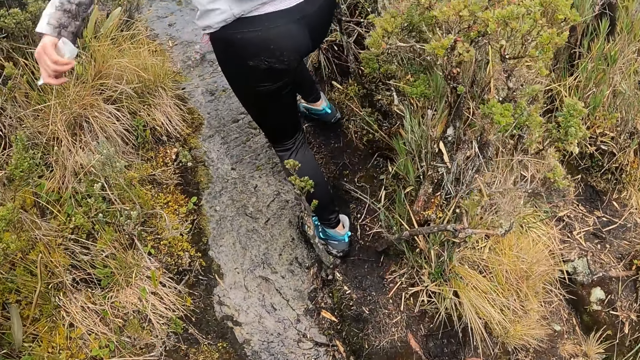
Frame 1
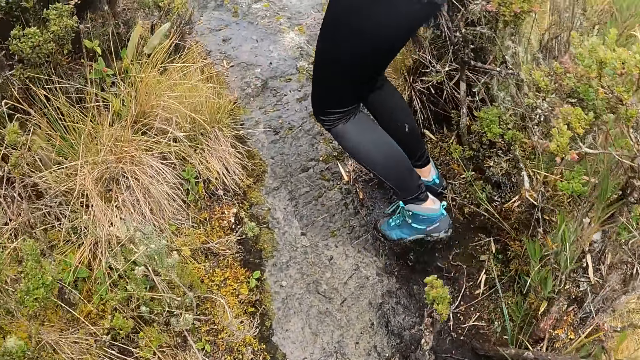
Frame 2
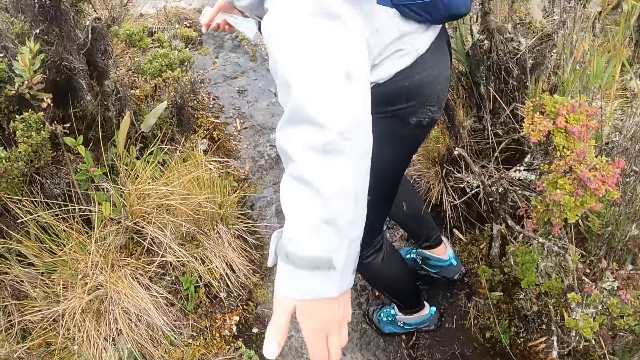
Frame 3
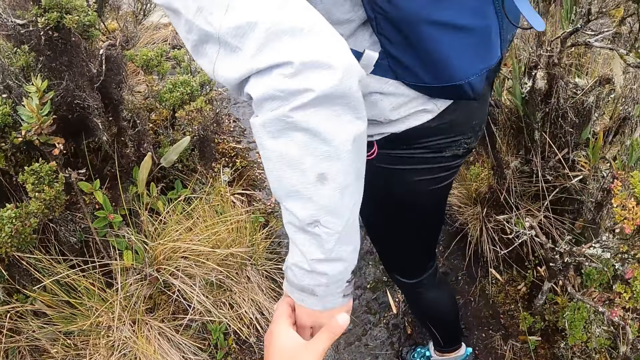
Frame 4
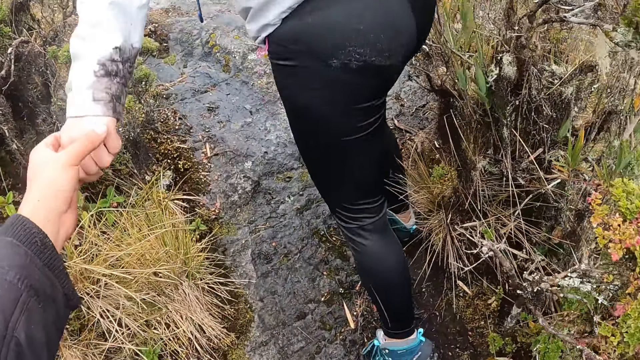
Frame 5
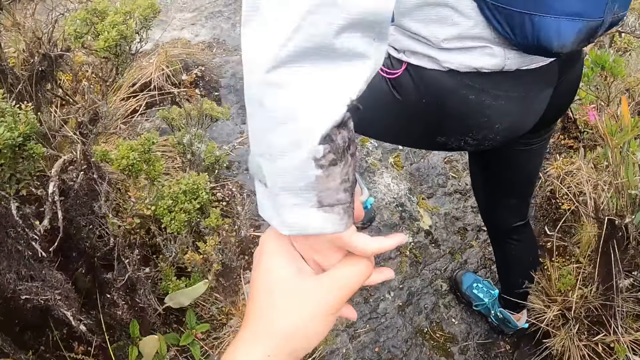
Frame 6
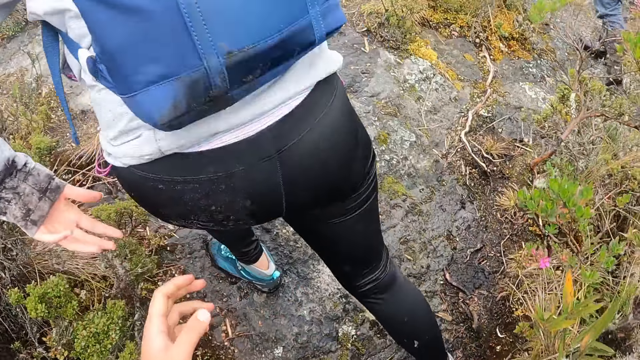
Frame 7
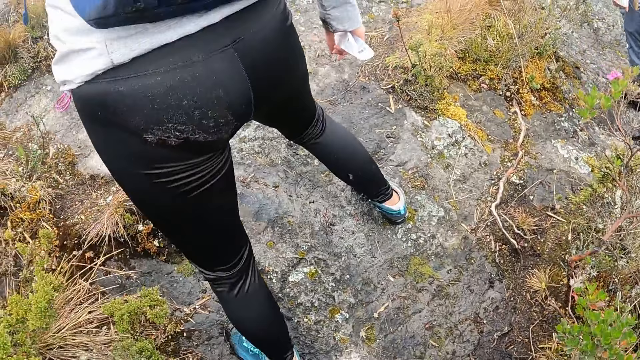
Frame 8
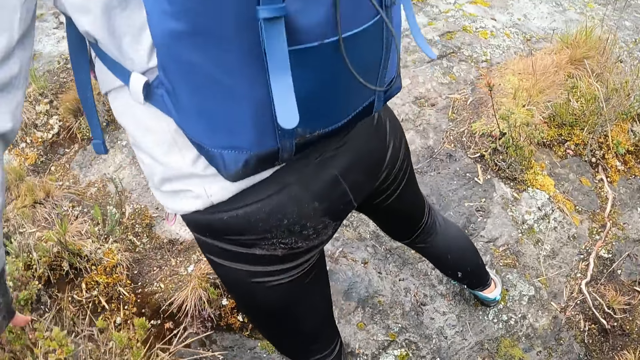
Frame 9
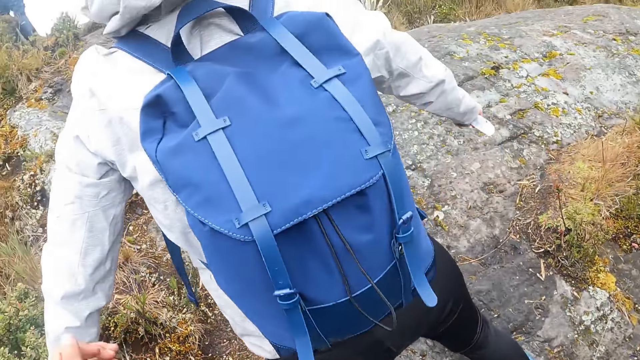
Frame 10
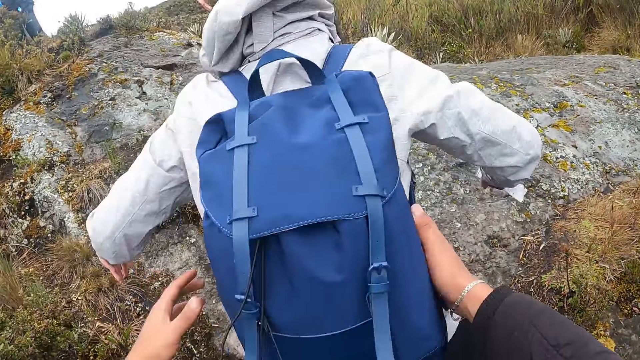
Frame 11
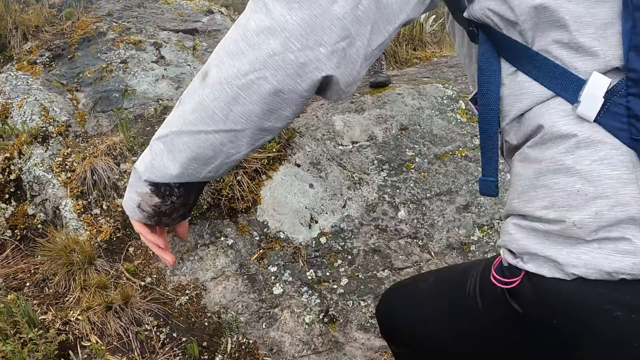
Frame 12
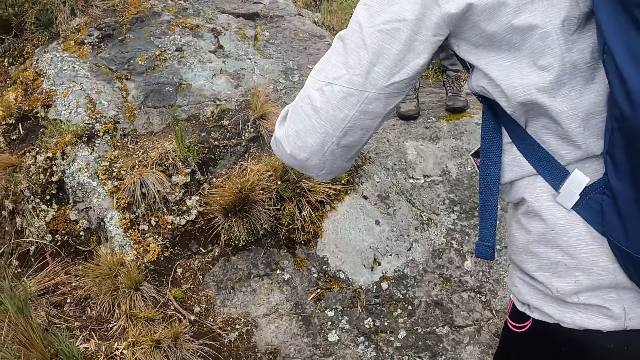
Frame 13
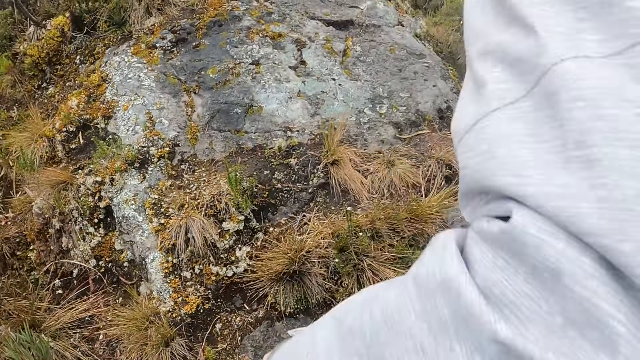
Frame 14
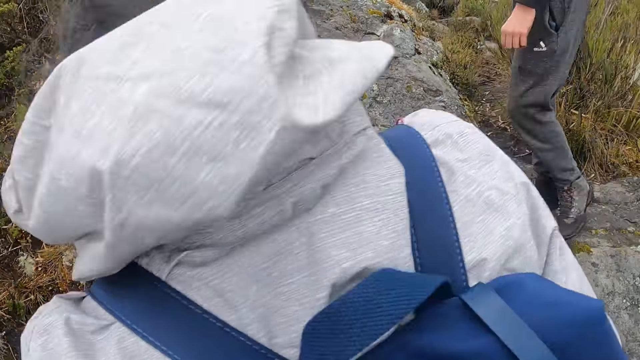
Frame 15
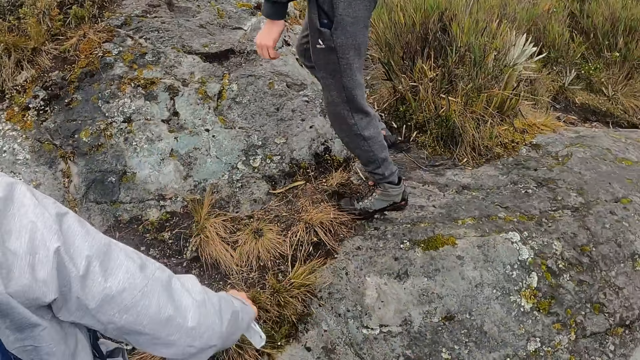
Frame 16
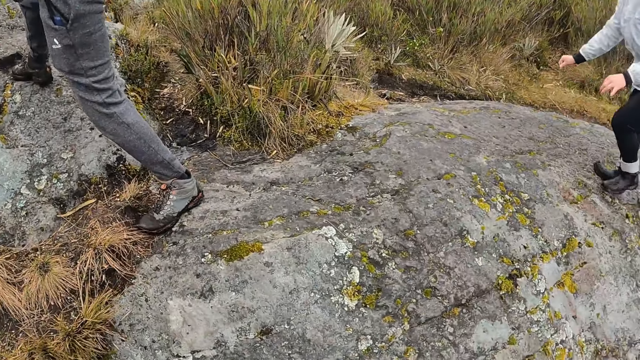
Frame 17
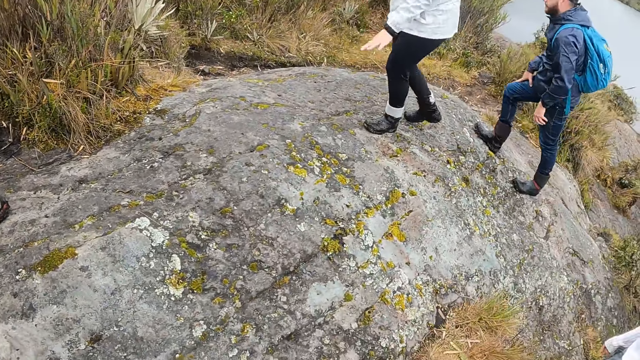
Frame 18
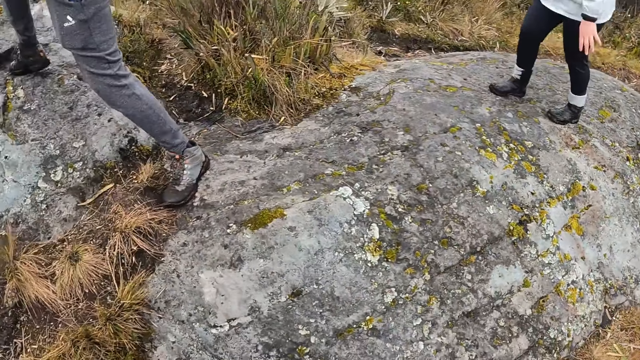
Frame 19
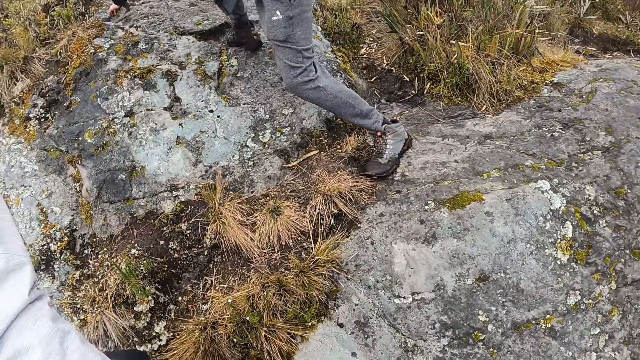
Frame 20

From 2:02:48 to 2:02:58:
The camera wearer withdraws both hands from the woman's hands. The woman holds the camera wearer with her left hand. The camera wearer holds the woman's left hand. They withdraw their left hand from the woman's left hand. They walk along the garden. They touch the woman's bag with both hands. They hold the woman's waist with both hands. They withdraw both hands from the woman. They walk along the garden.

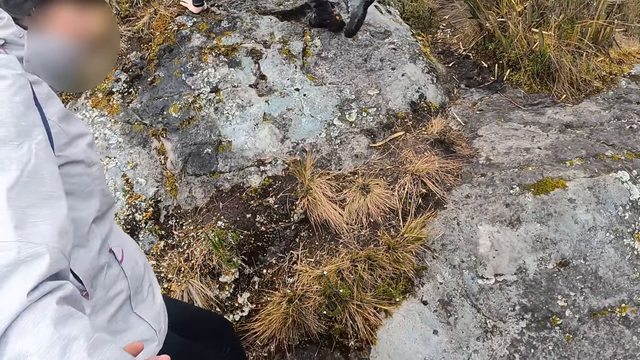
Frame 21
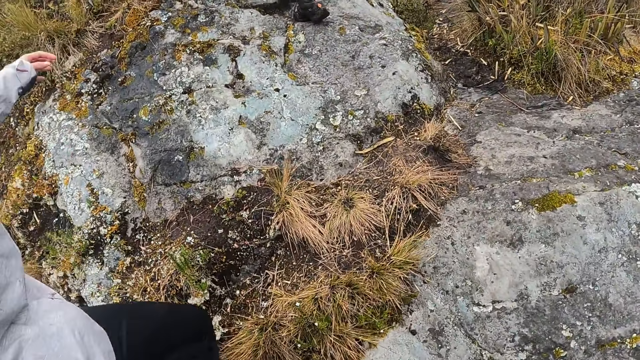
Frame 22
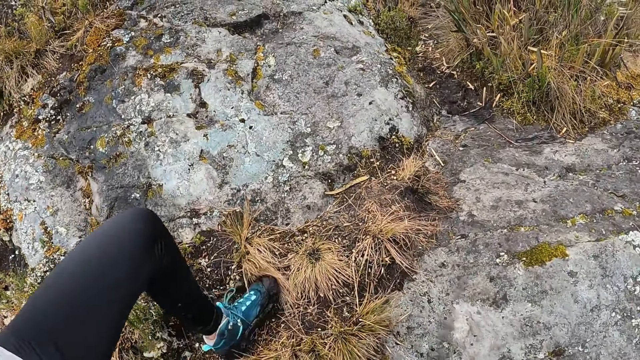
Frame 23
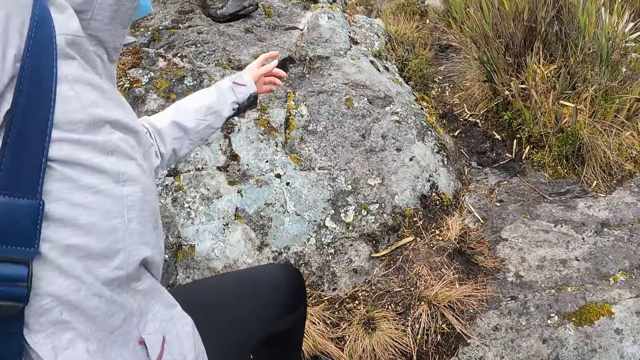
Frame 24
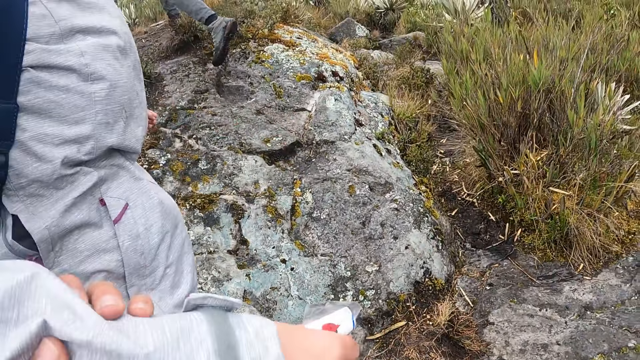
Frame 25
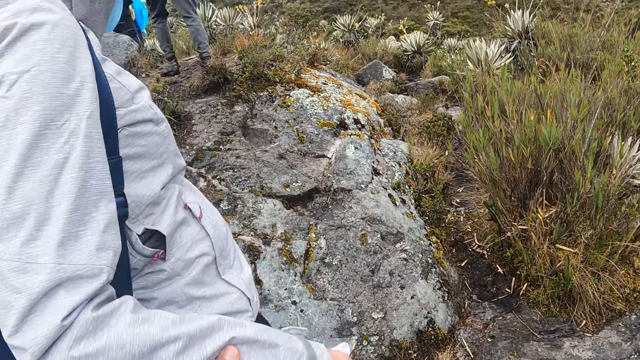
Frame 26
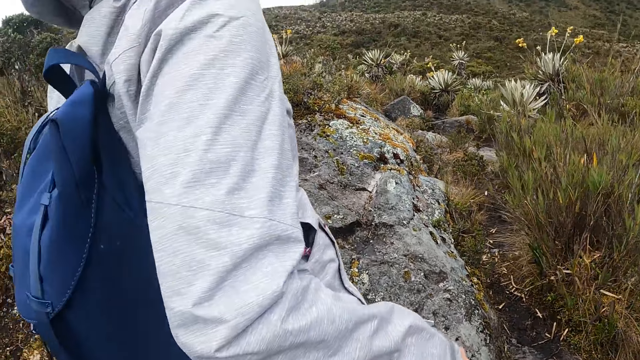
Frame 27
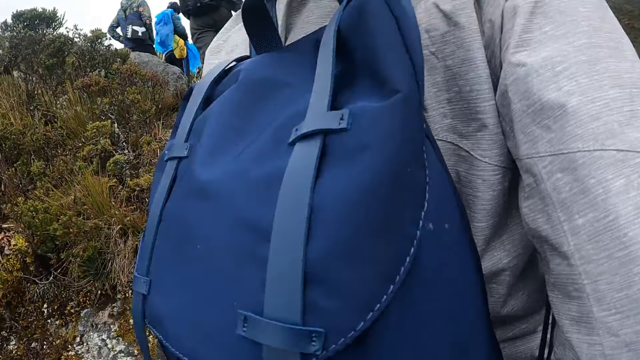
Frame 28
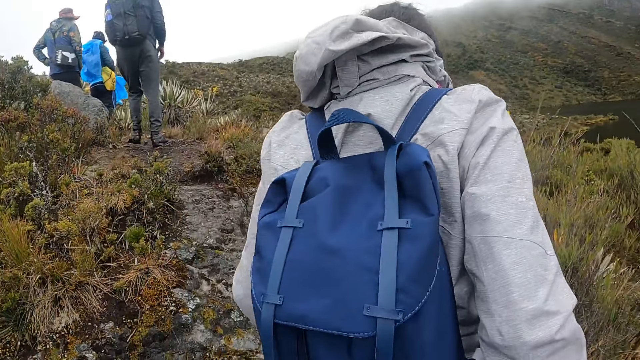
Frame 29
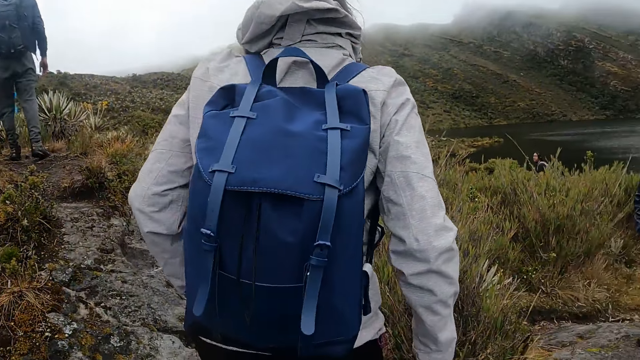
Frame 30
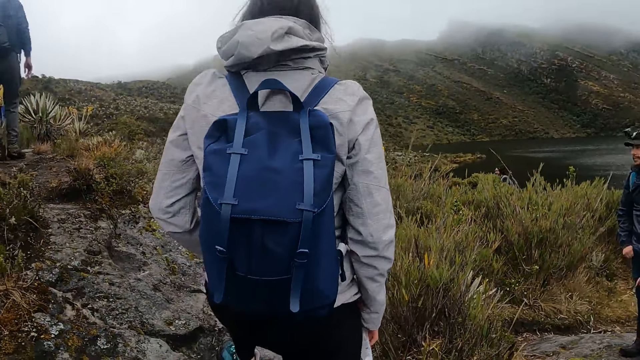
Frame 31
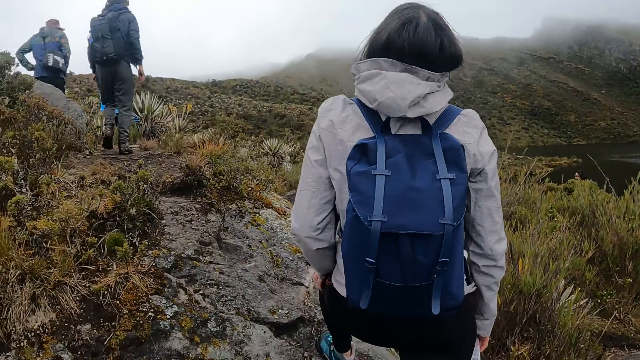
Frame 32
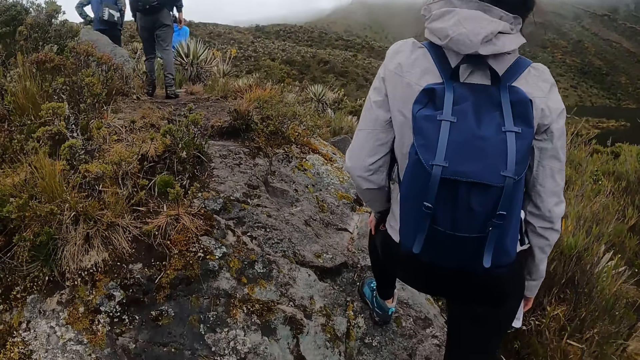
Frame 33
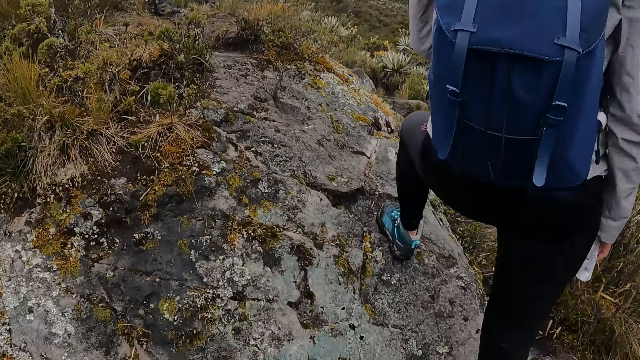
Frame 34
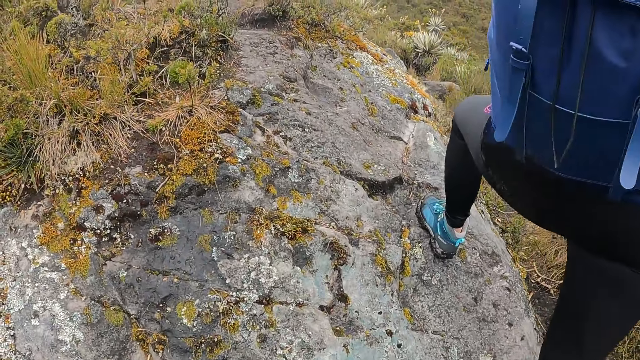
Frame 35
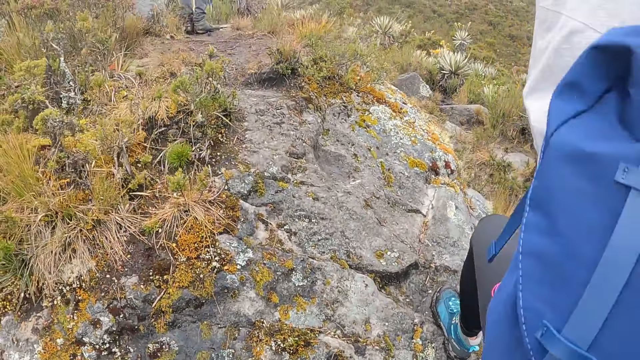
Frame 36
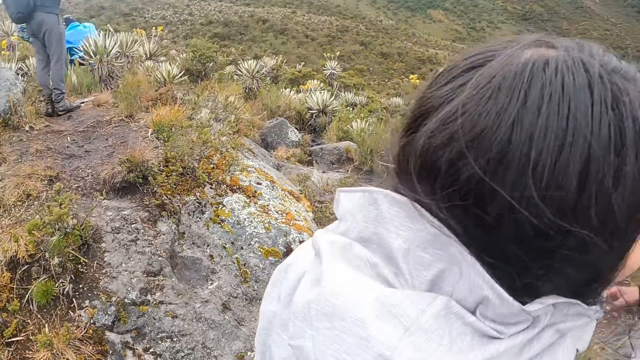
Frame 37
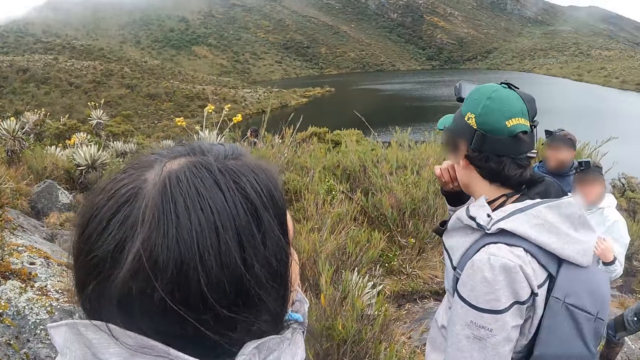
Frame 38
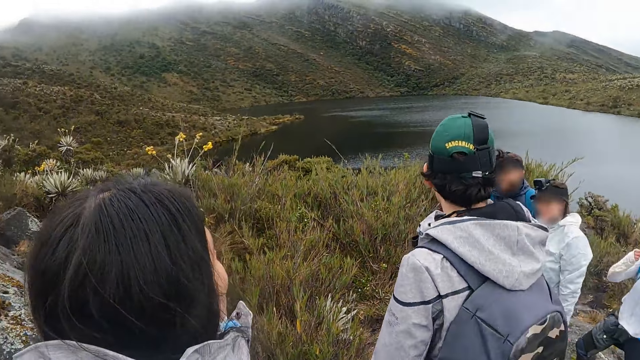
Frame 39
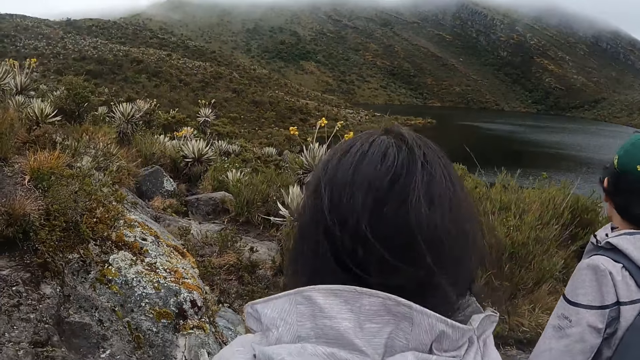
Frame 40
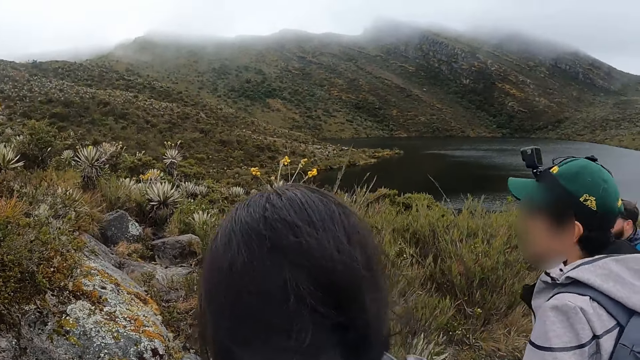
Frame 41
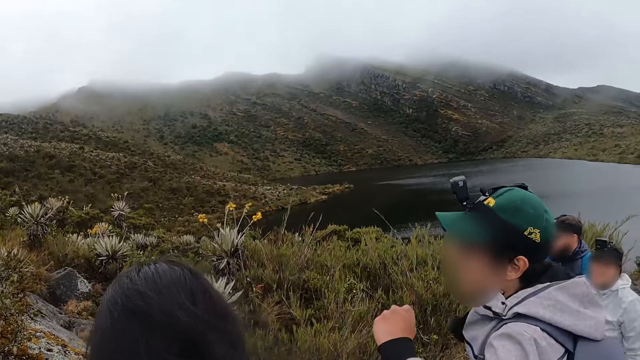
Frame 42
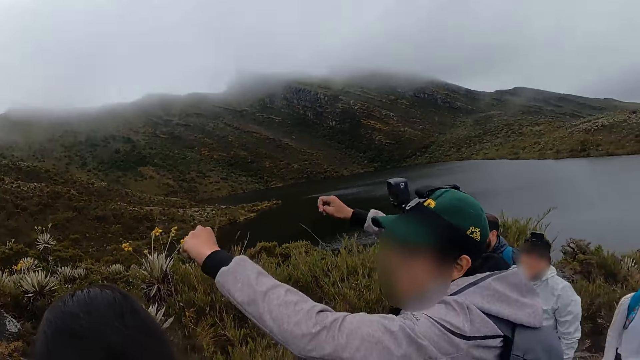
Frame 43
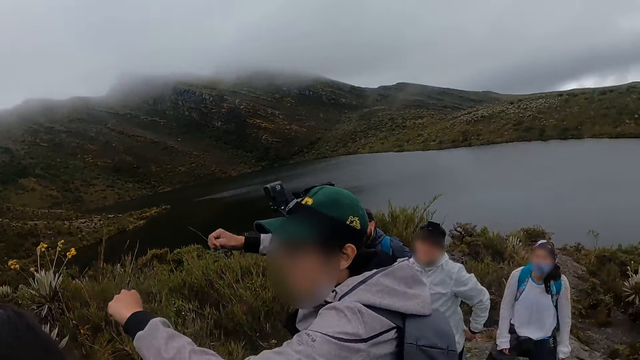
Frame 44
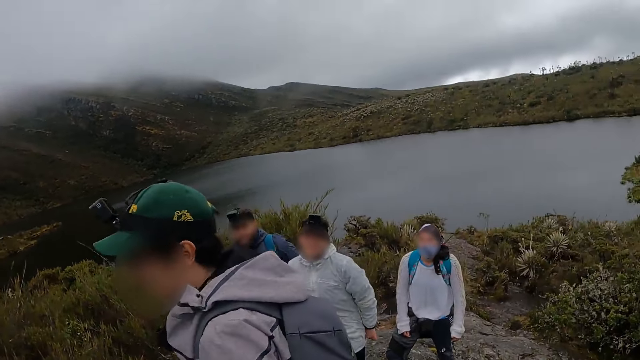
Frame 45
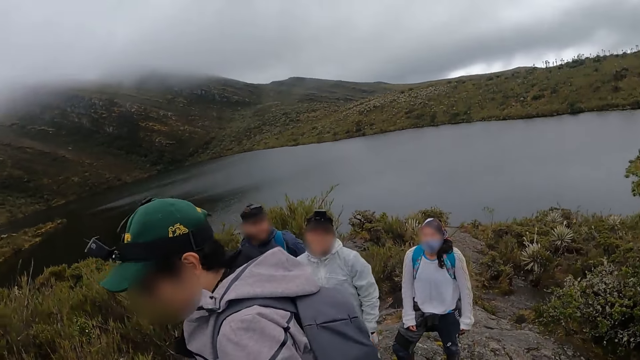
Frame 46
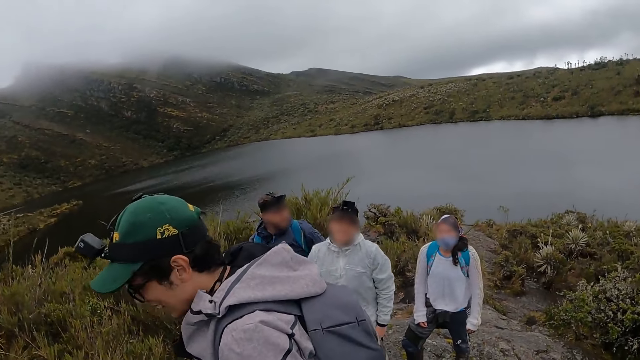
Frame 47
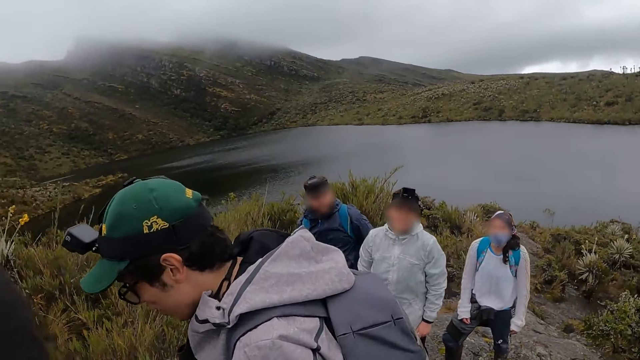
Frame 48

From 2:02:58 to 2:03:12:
The camera wearer holds the woman's right hand with her left hand. She supports the woman with her left hand. She walks along the garden. She turns around the garden.
